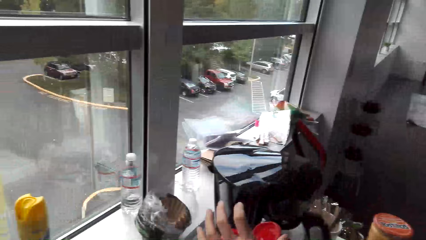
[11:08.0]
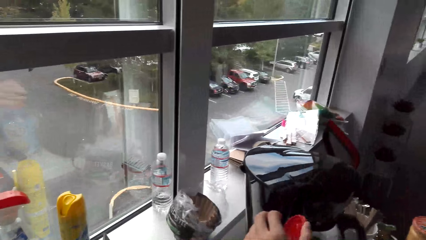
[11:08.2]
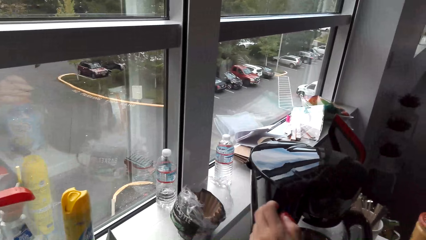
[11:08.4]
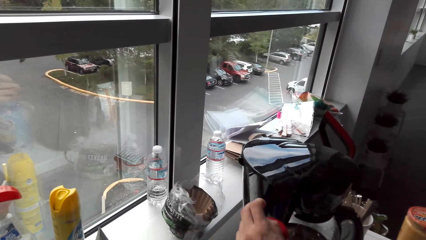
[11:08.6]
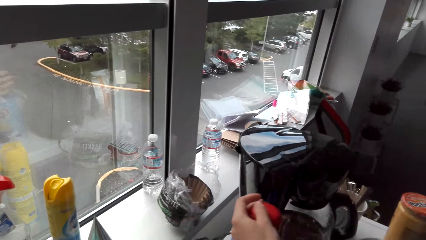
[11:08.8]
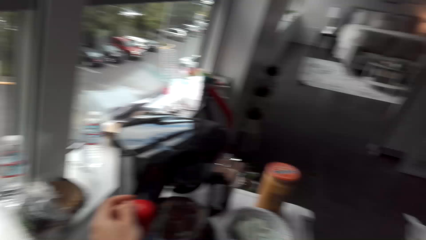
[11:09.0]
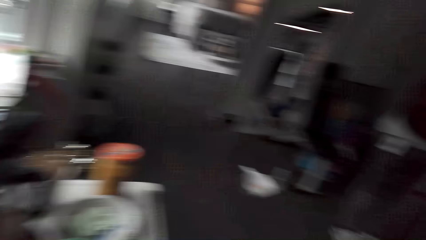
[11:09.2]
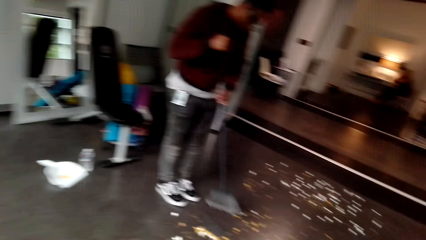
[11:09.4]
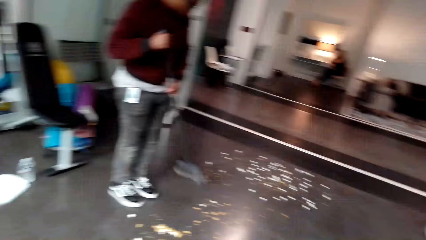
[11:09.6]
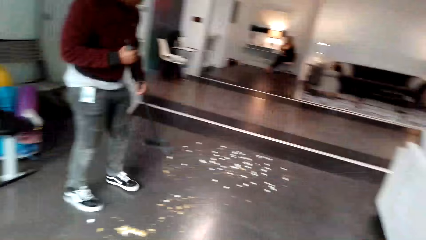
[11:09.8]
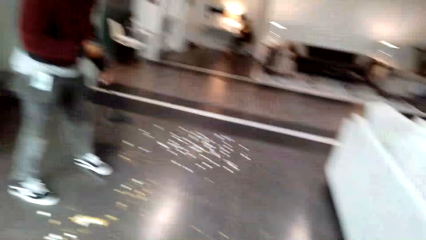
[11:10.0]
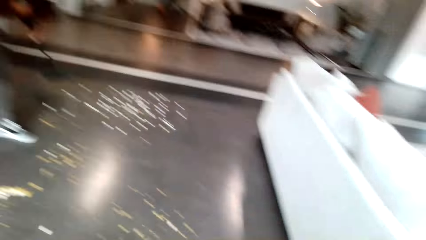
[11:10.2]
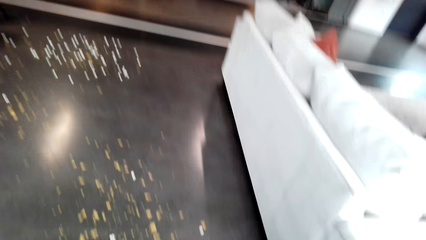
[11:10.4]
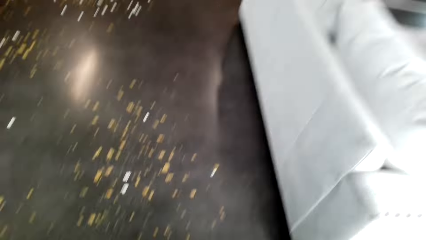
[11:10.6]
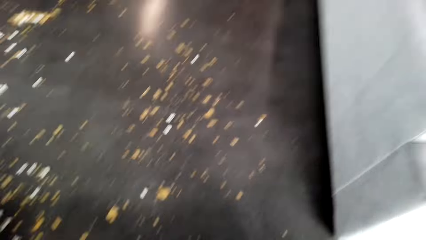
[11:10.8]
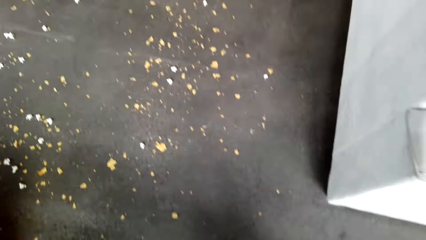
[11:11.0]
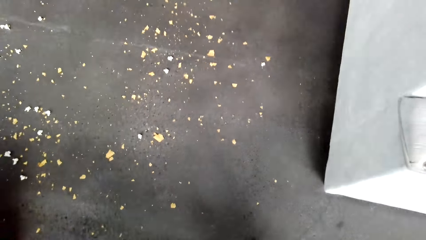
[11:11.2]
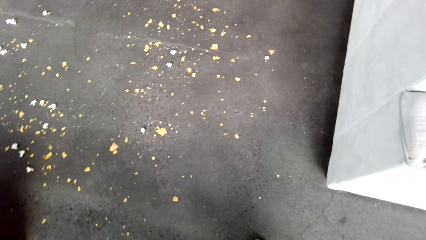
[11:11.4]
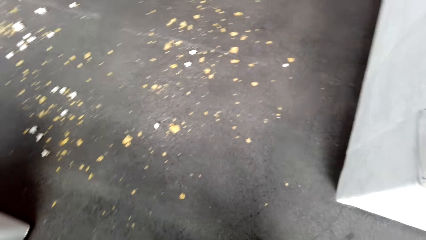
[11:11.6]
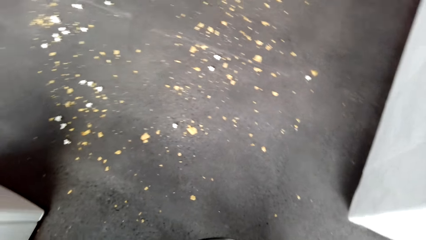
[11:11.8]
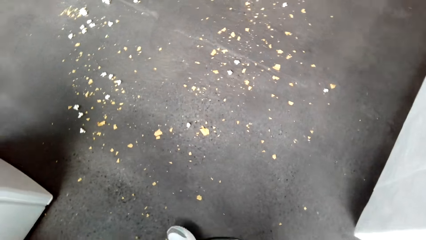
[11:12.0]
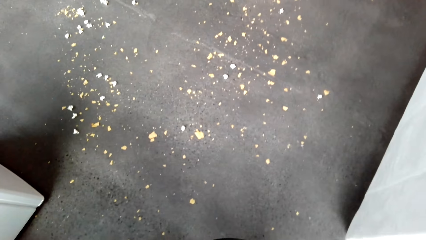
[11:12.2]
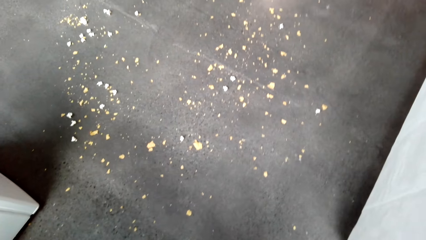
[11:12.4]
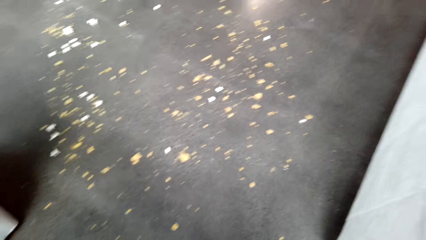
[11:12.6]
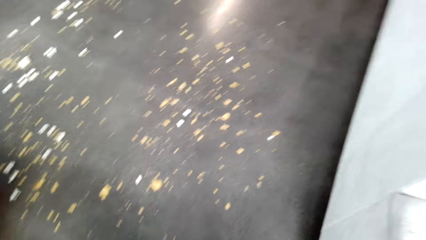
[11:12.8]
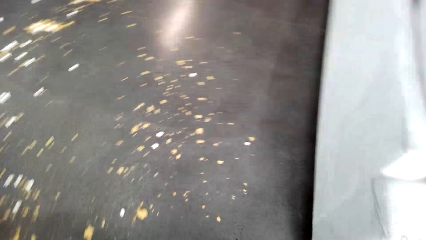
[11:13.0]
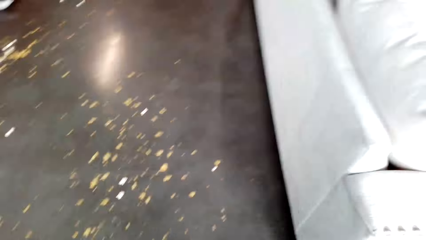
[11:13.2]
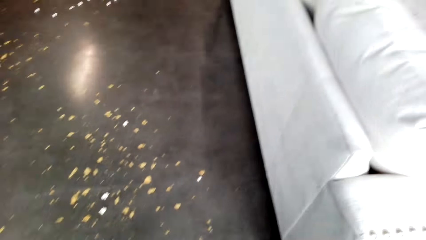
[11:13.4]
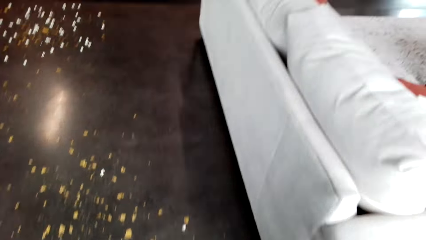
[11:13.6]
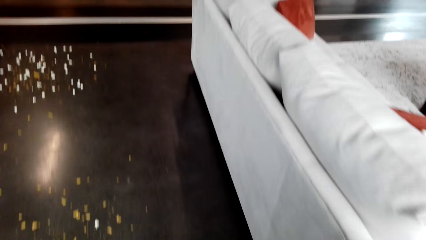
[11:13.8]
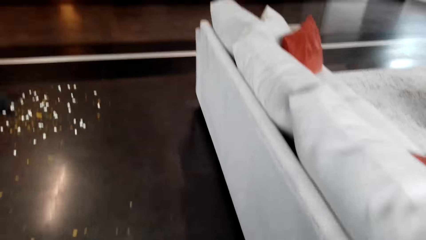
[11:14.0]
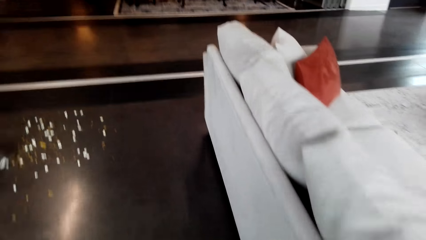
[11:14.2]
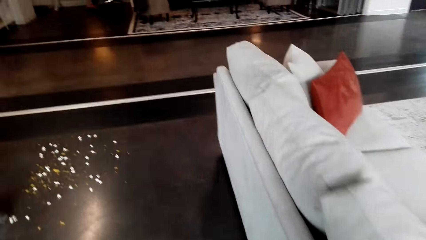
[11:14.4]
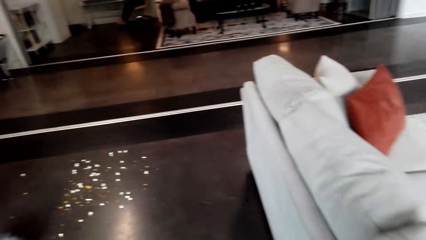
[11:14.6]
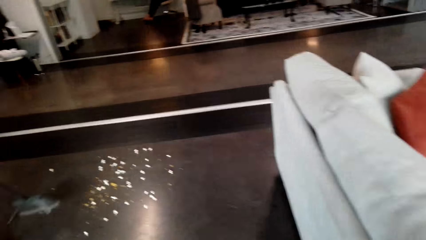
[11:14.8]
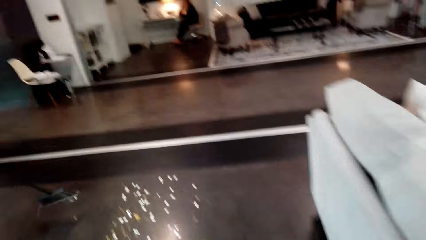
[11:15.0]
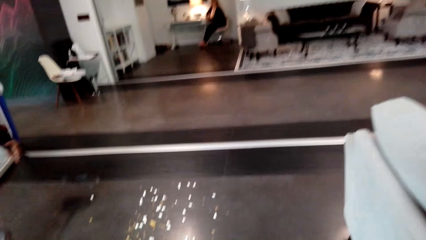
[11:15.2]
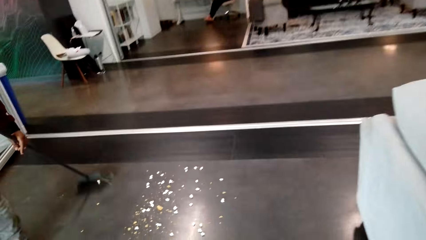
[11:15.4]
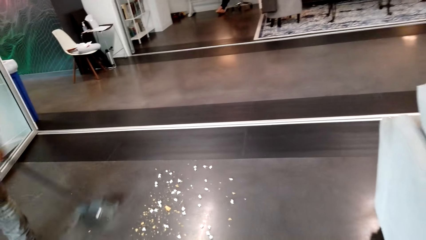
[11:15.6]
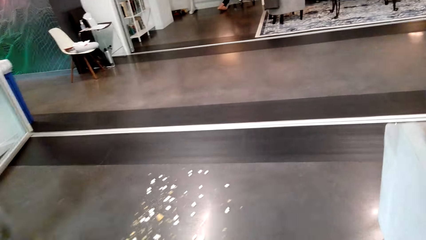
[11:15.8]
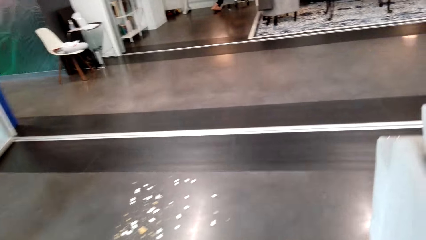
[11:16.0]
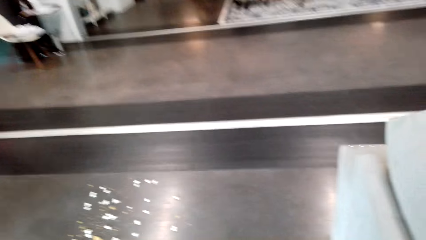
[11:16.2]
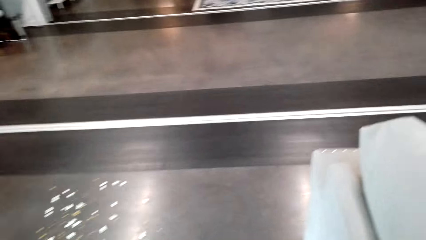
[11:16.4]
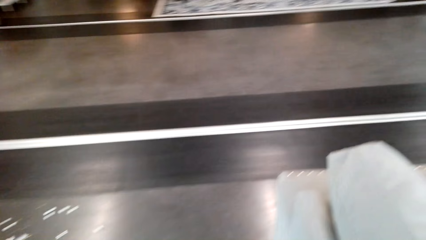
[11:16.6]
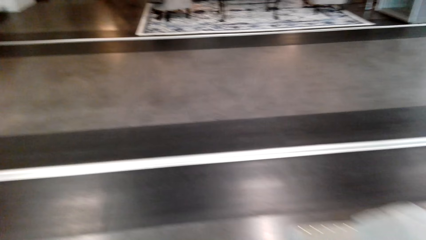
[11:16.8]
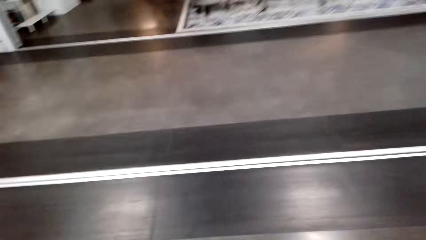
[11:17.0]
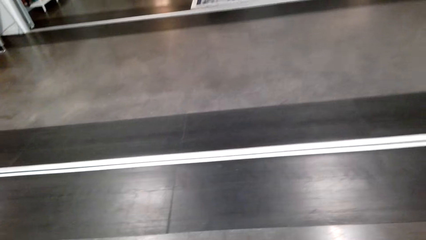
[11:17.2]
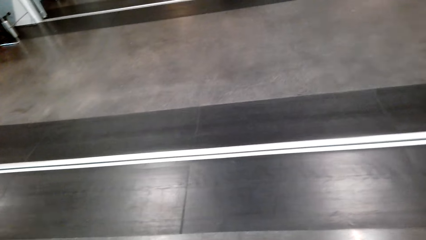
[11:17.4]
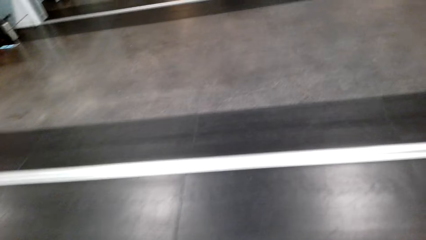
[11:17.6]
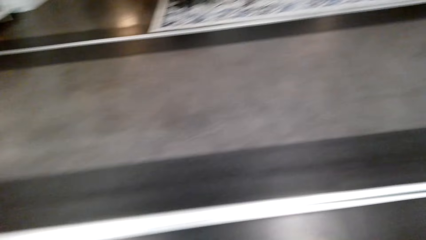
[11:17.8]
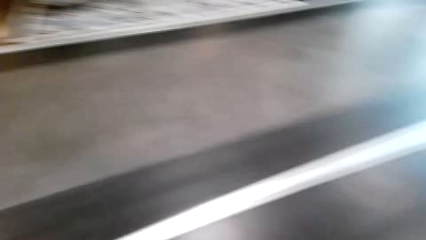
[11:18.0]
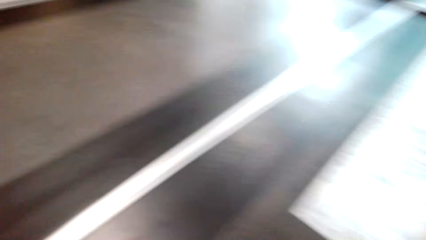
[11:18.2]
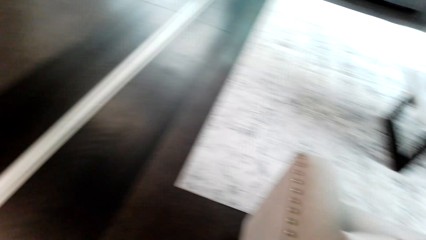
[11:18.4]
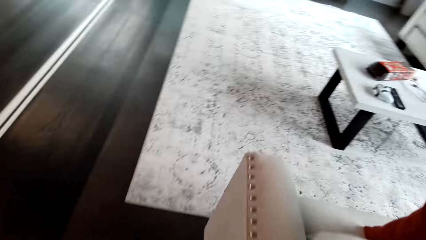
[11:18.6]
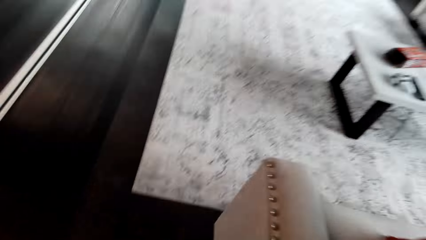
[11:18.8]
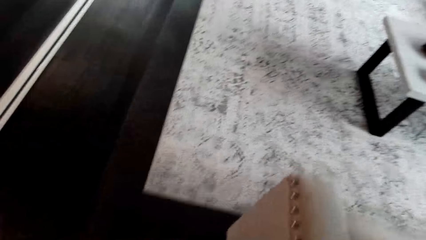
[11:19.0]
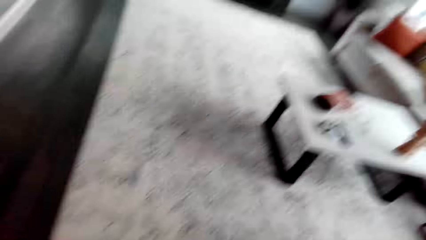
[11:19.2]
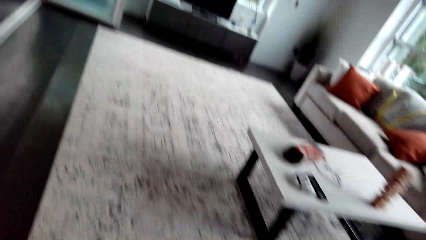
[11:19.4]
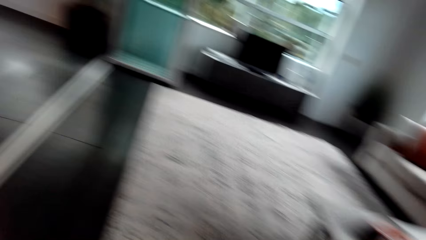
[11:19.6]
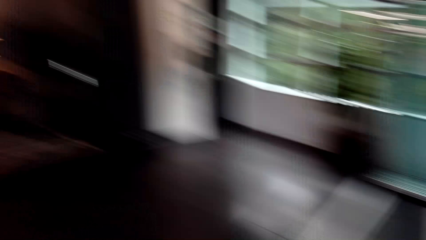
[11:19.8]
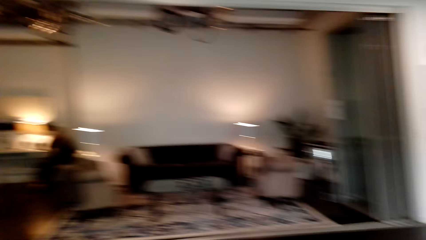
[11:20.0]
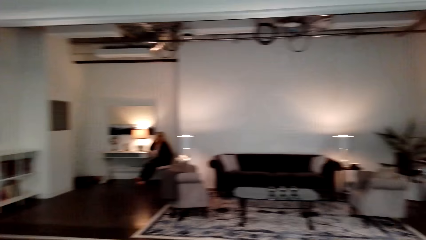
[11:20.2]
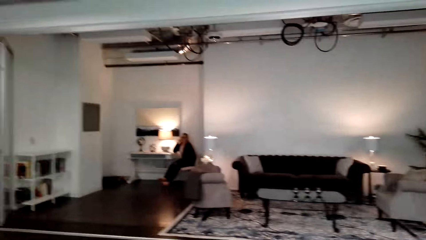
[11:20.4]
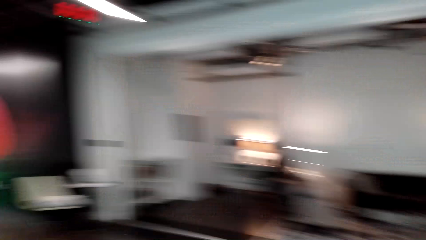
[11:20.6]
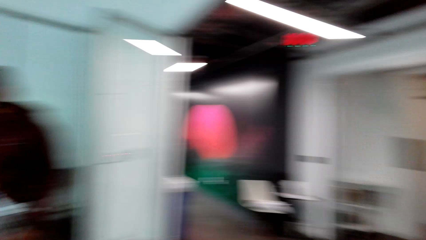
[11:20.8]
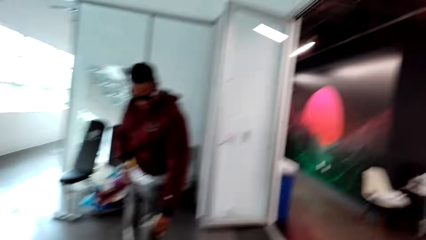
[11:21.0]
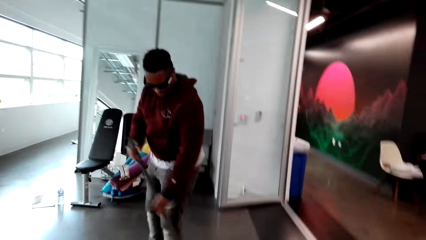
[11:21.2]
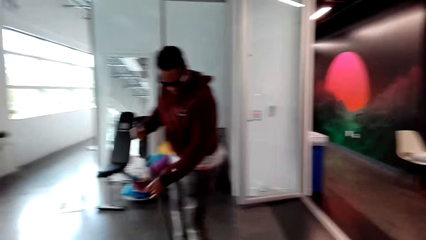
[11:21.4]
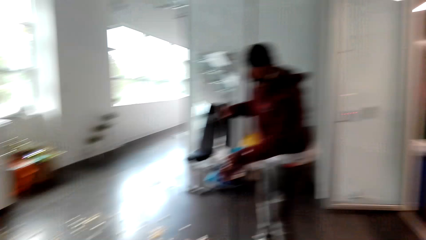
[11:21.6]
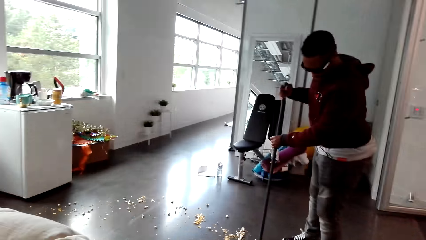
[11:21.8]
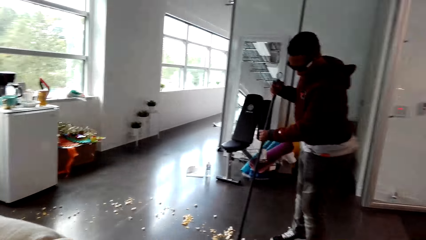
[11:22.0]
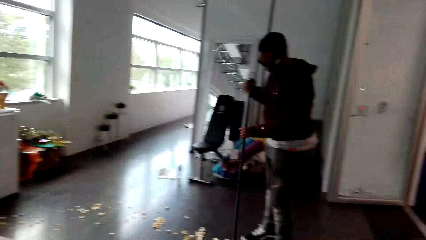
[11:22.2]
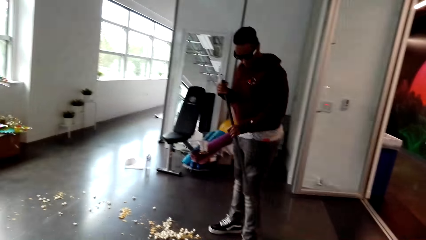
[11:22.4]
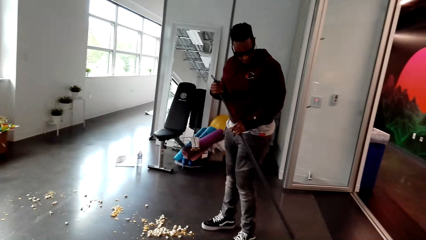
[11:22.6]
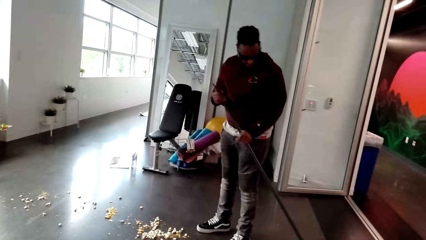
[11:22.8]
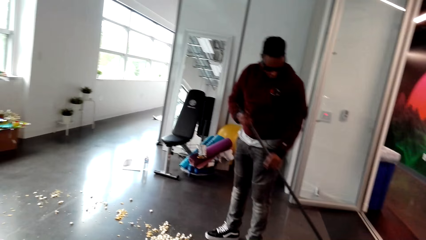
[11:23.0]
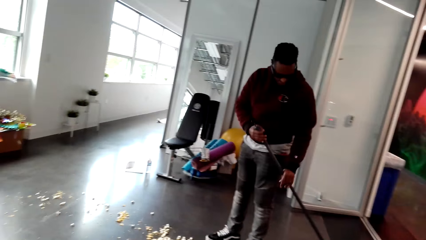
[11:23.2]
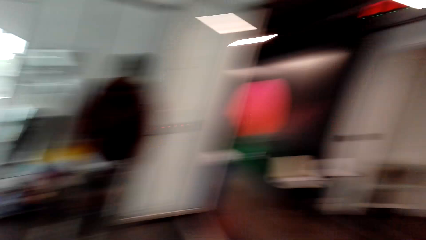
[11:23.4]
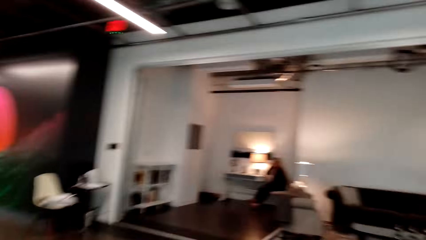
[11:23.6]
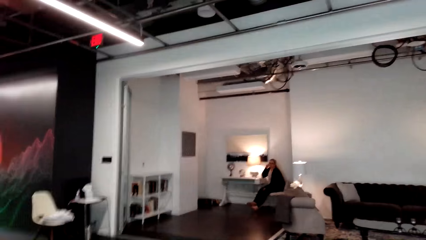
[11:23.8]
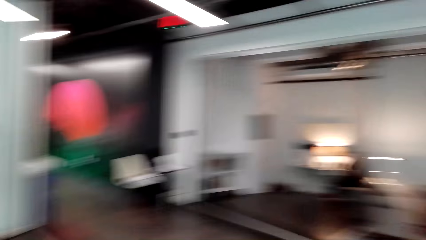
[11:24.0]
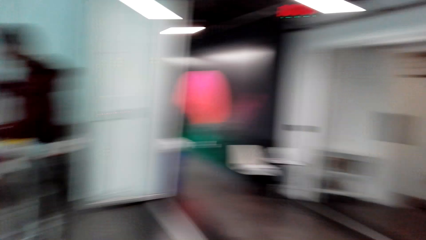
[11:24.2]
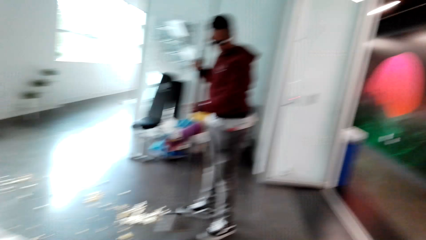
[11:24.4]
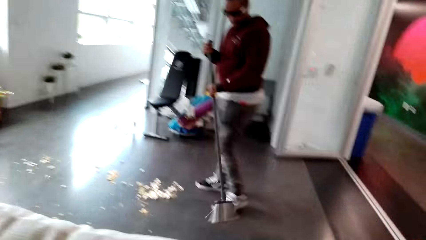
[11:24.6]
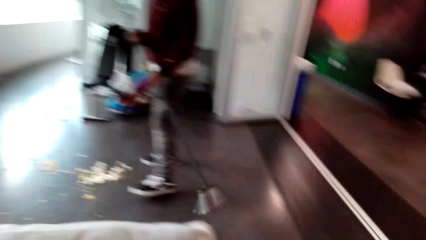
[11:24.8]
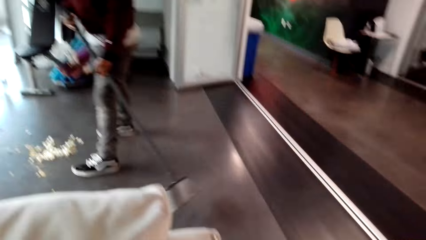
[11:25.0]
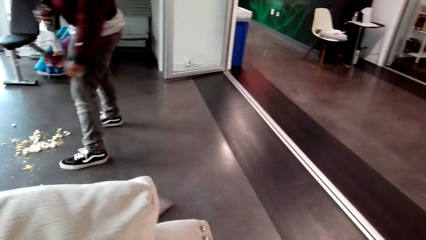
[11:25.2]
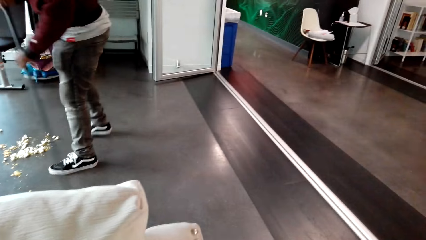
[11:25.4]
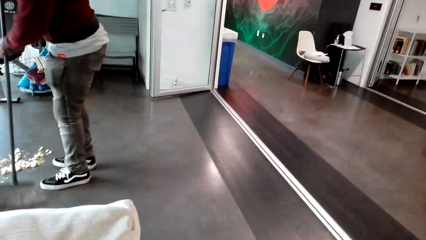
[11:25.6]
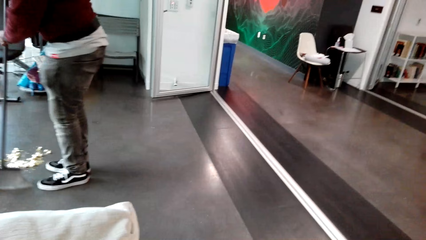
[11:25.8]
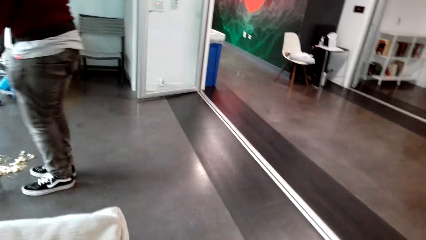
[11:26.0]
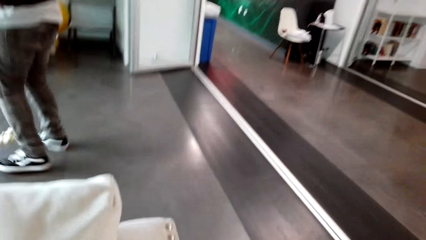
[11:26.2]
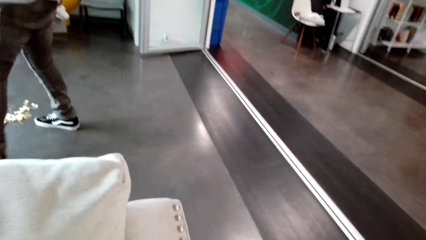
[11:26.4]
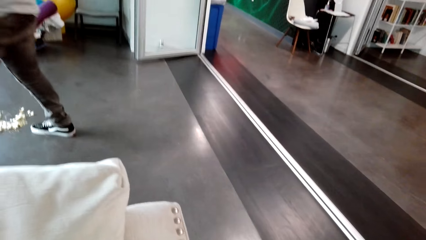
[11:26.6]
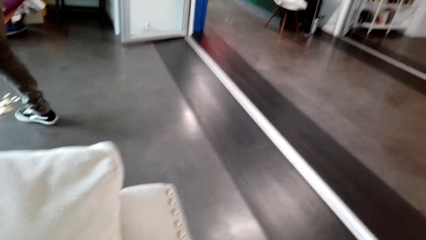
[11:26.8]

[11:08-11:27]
The camera wearer closes the bottle. They turn around and walk. A person sweeps the floor. The camera wearer looks around. They walk in the house. The person sweeps the floor. The camera wearer walks in the house. They look around. The person sweeps the floor. The camera wearer looks around.
